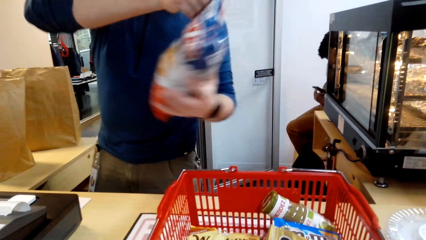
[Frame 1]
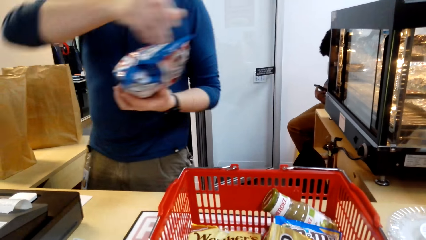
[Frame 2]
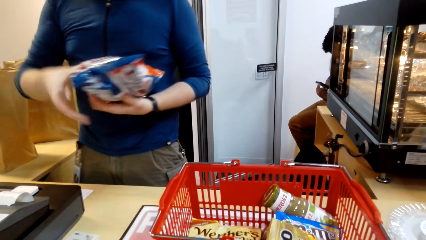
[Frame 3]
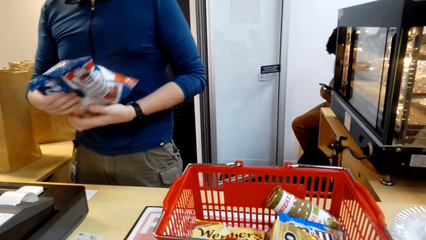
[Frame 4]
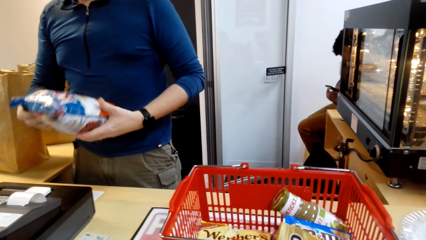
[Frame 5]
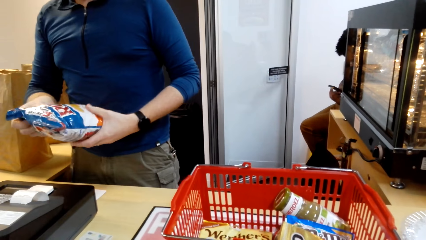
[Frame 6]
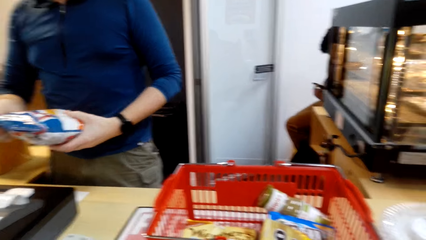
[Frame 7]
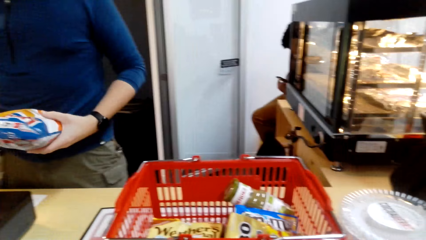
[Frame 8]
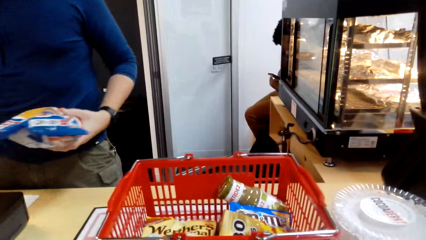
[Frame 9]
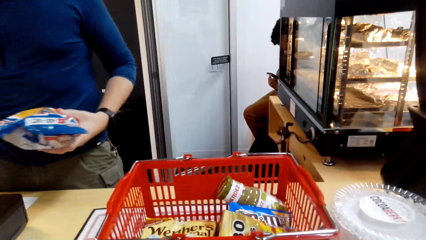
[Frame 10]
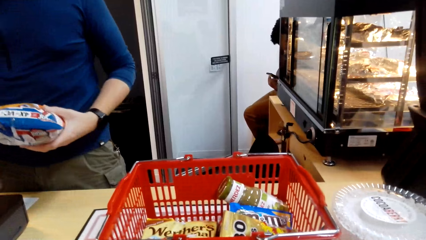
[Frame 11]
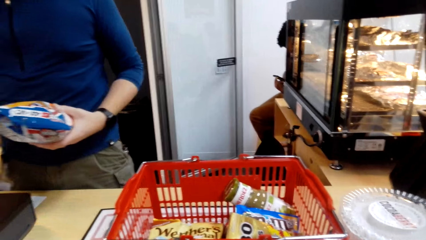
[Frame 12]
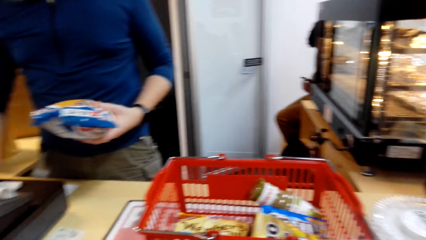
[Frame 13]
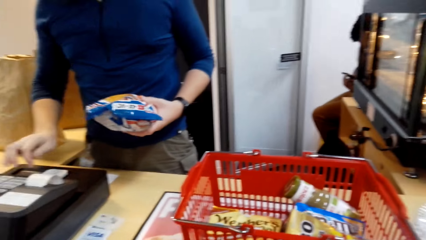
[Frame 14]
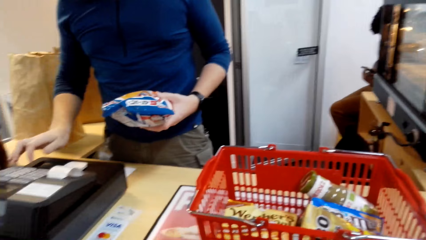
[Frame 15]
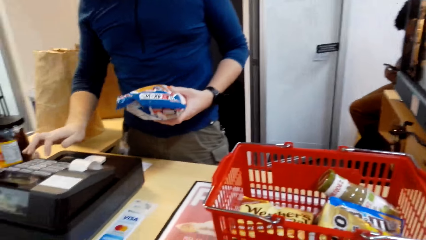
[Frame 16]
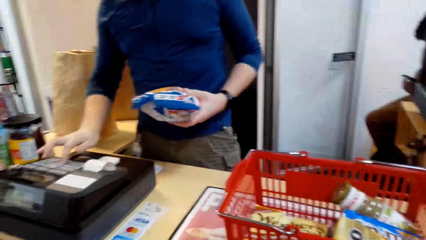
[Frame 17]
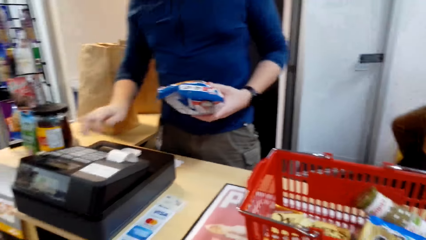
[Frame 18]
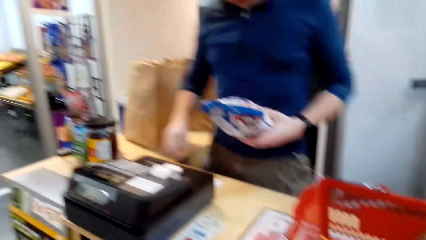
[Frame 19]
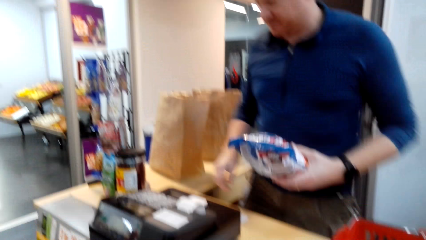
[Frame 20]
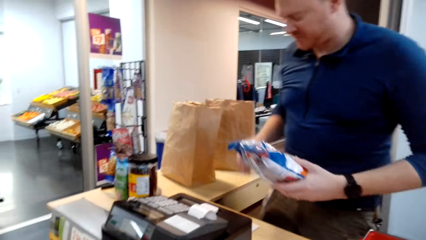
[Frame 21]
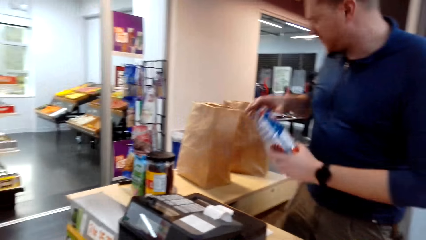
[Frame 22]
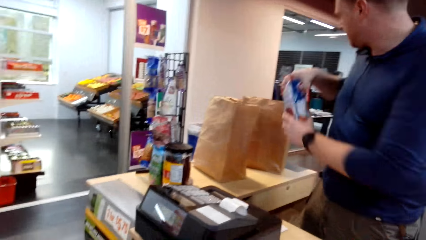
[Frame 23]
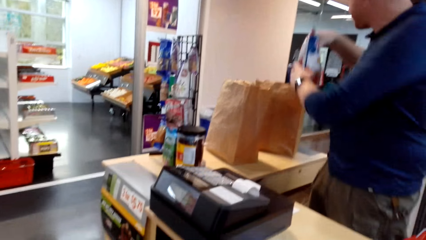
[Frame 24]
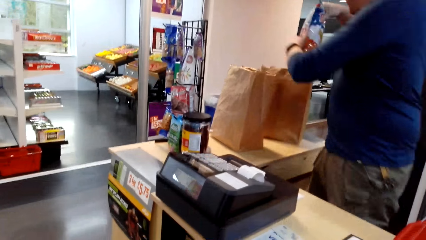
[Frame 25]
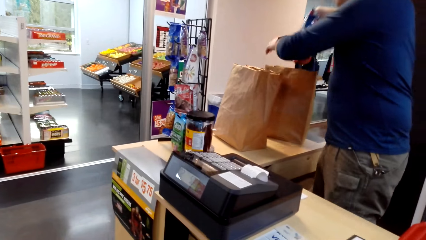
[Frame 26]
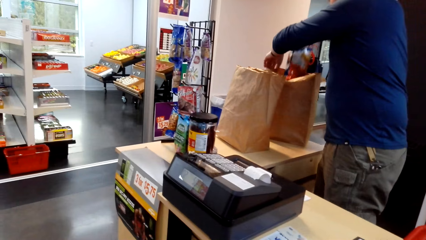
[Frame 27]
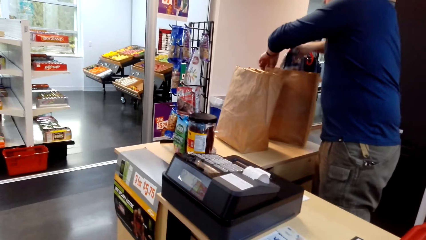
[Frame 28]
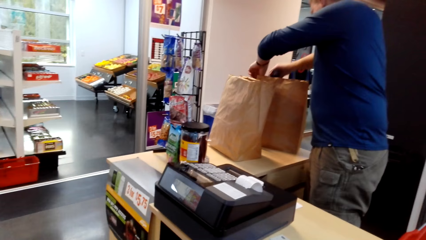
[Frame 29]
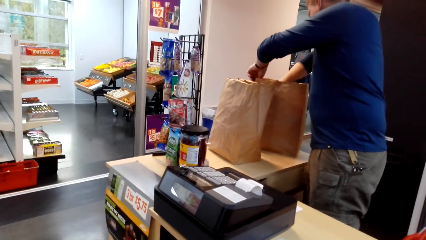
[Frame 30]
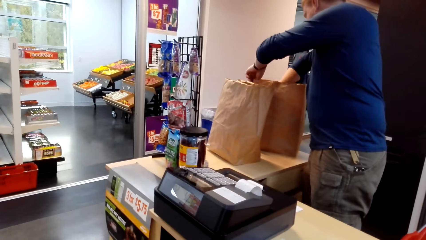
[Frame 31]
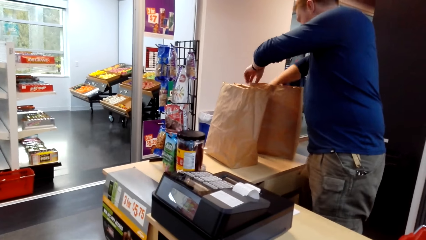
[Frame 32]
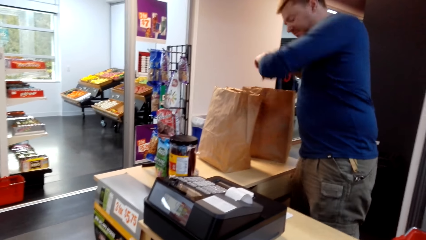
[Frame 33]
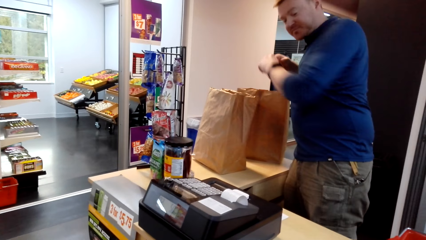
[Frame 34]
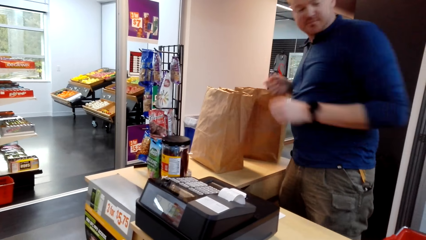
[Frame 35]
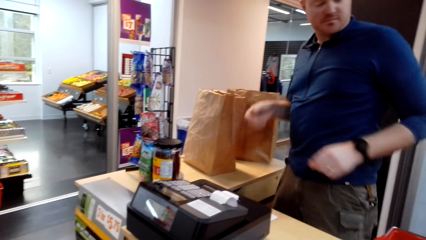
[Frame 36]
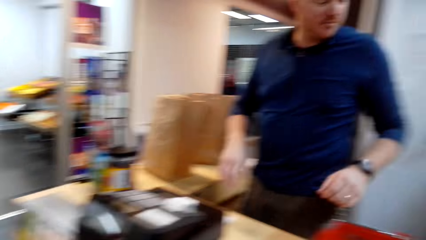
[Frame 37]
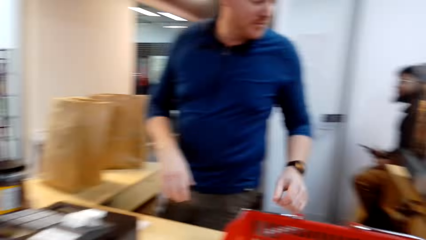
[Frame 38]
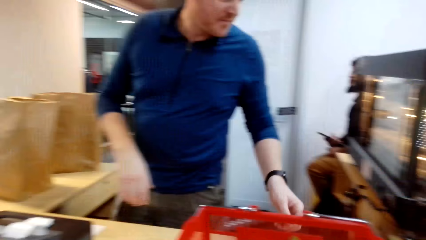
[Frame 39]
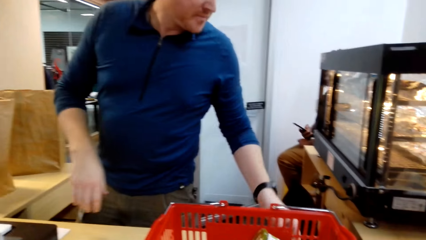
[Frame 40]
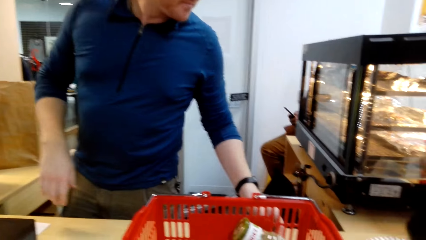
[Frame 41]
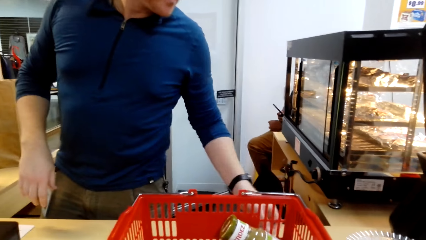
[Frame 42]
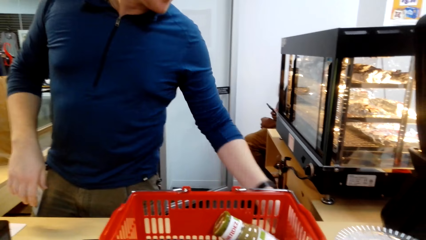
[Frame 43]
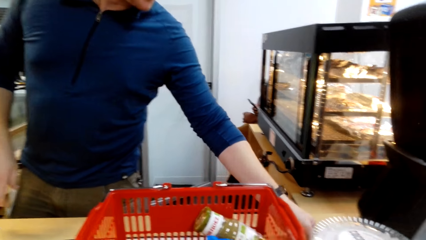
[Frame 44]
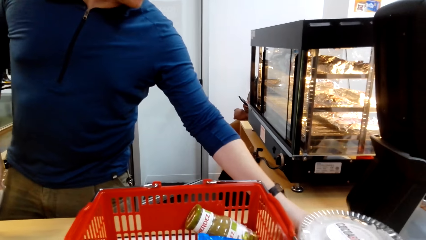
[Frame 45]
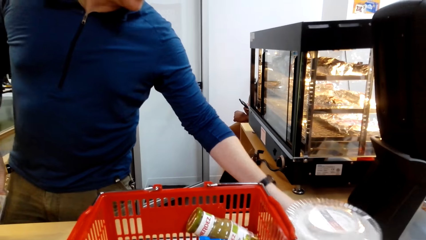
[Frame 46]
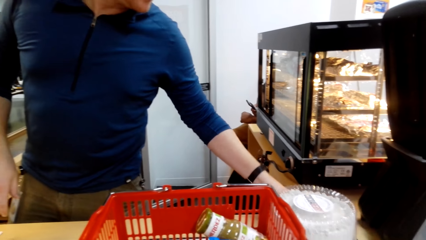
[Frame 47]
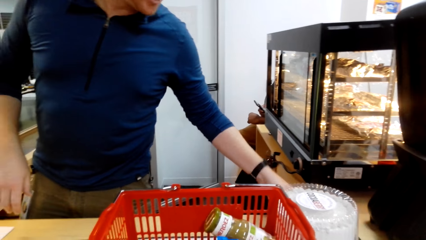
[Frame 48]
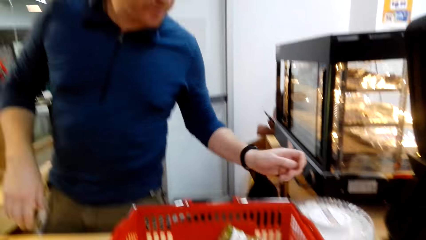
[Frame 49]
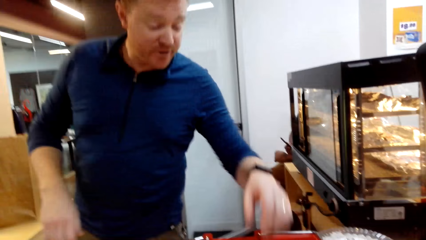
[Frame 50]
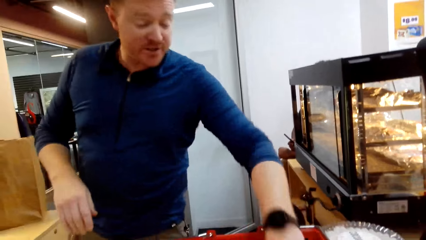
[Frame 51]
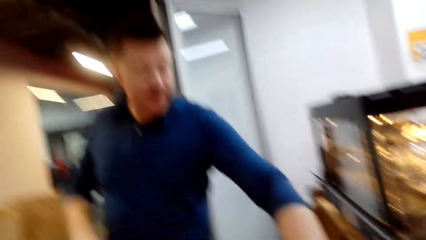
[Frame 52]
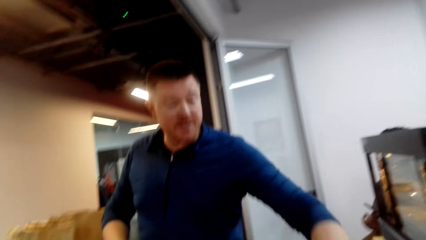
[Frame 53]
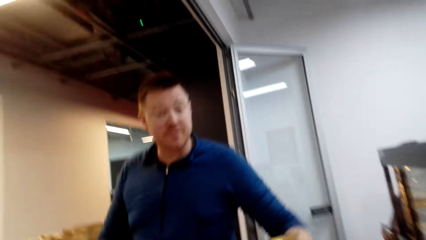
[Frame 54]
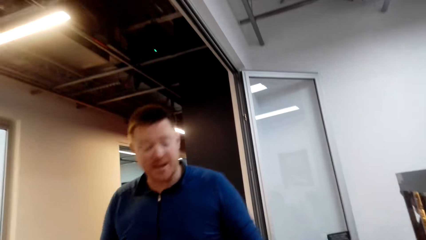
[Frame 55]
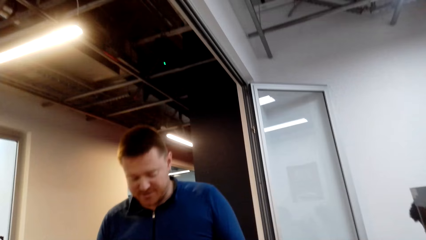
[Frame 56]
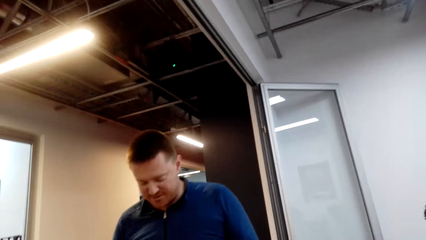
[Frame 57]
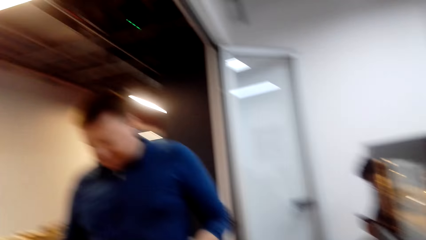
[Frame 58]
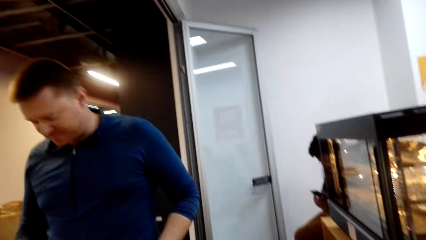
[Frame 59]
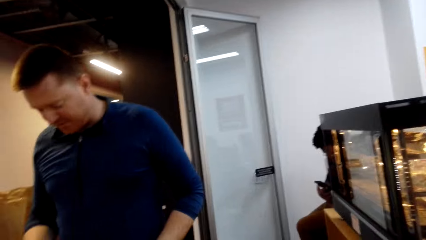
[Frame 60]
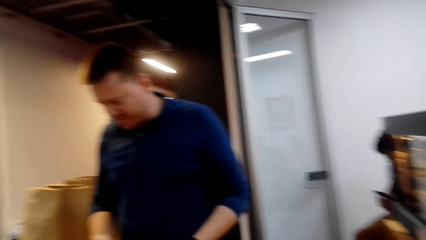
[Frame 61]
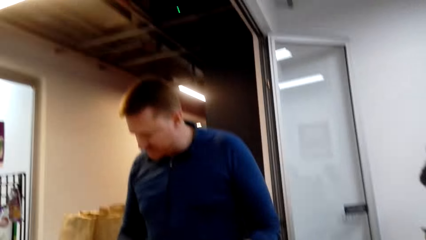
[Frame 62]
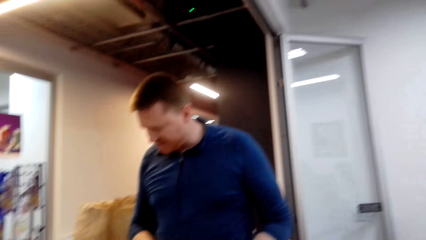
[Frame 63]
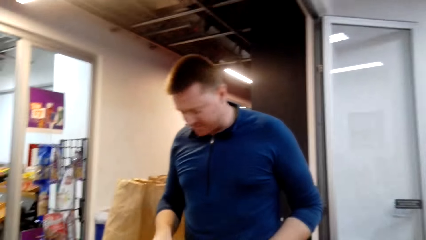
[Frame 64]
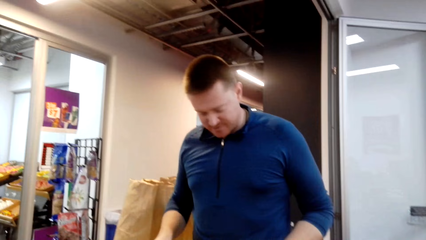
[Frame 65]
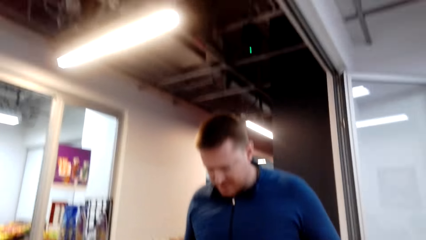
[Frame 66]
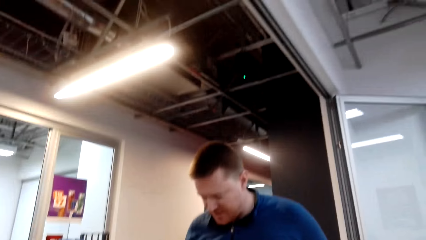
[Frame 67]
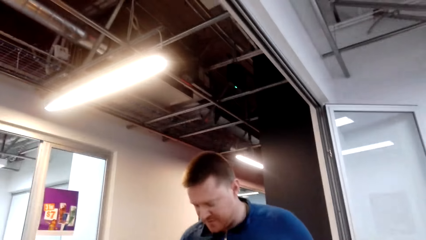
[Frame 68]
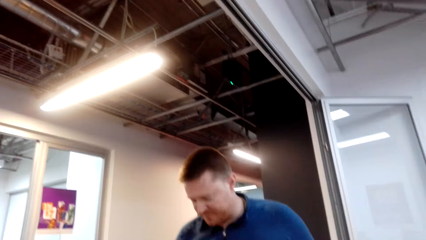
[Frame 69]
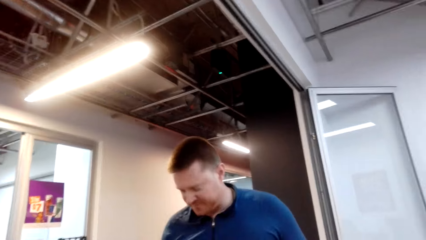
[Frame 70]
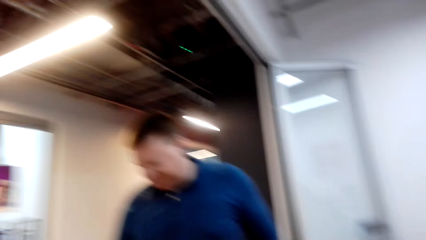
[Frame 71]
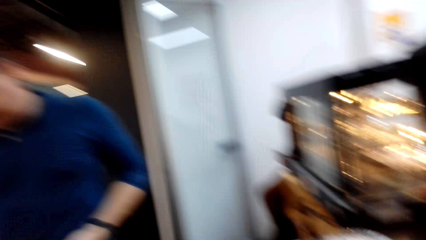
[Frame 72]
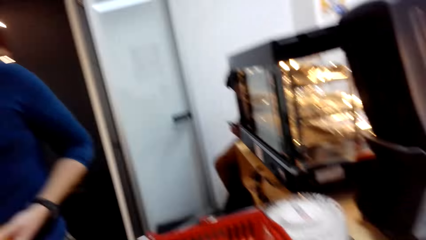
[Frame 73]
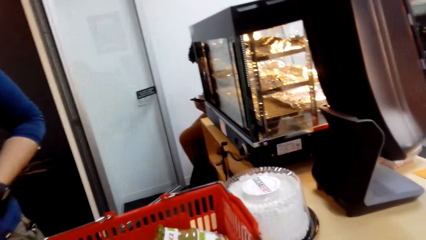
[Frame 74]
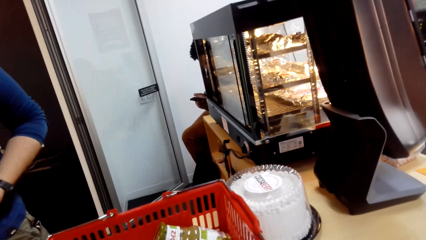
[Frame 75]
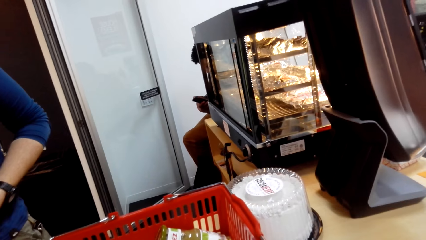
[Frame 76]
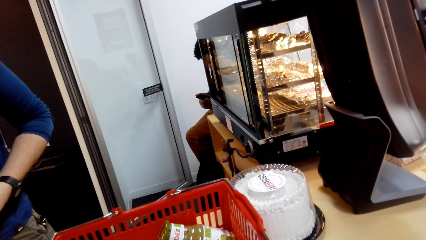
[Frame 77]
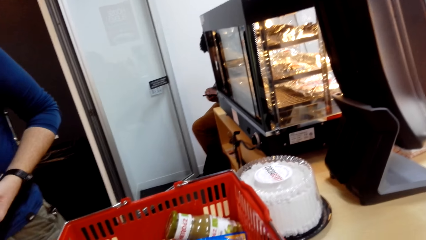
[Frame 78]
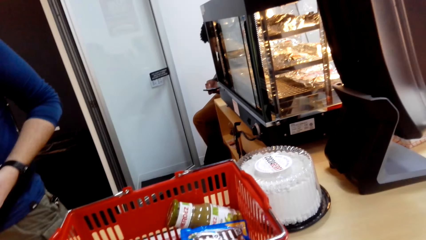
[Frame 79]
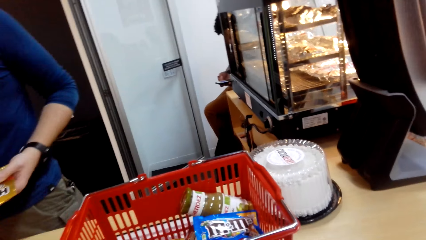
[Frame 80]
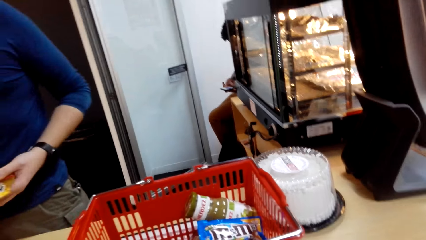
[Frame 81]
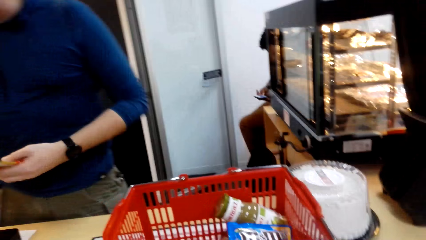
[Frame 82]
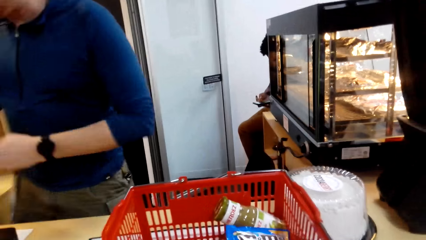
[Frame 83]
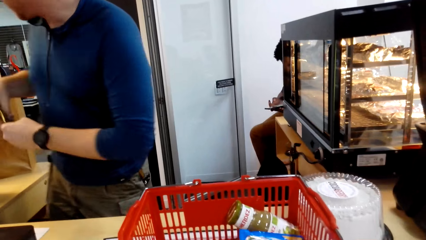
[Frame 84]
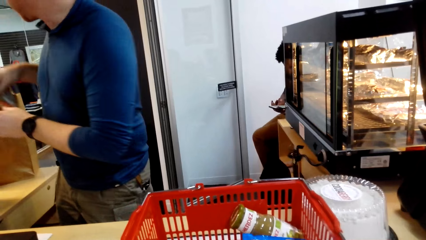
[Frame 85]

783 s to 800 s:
The cashier dials on the cash register and puts the packet in the brown shopping bag. The cashier pulls the cake on the counter.
